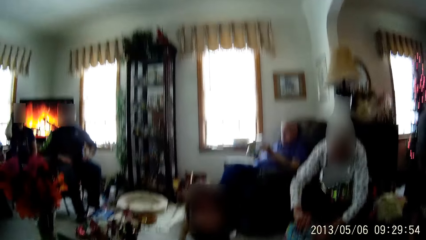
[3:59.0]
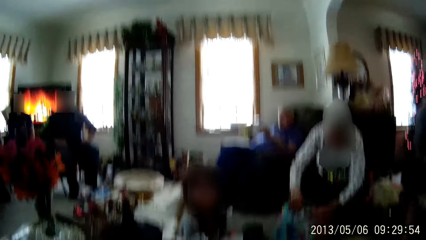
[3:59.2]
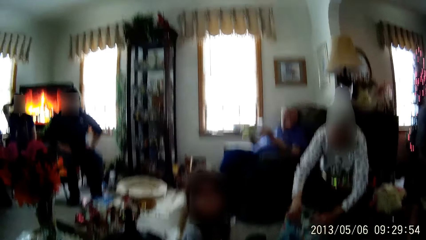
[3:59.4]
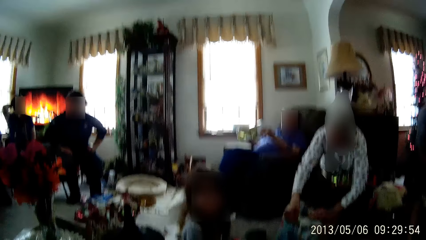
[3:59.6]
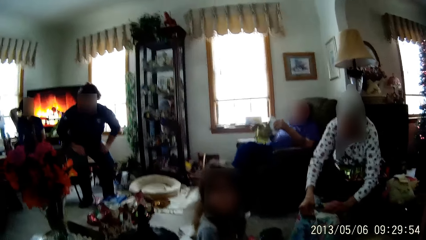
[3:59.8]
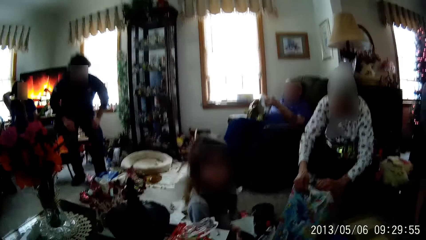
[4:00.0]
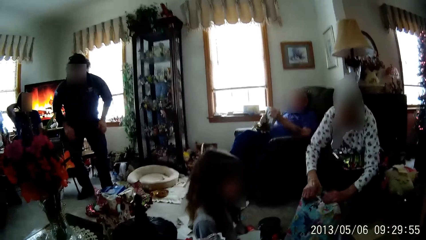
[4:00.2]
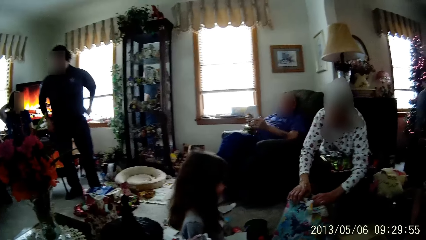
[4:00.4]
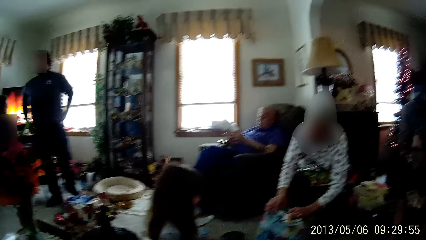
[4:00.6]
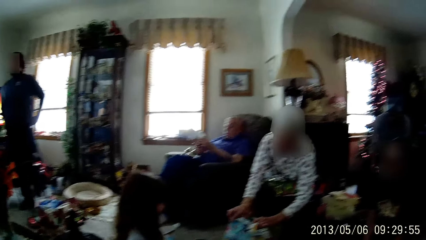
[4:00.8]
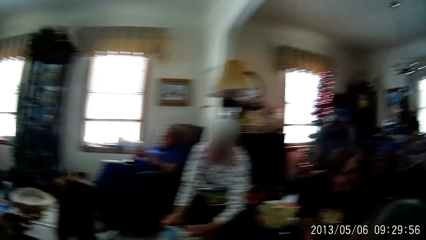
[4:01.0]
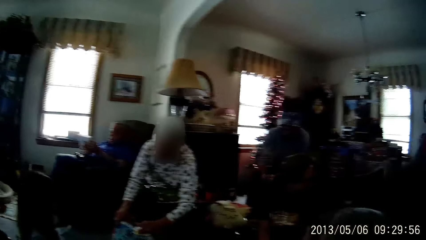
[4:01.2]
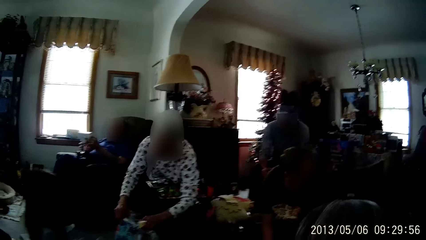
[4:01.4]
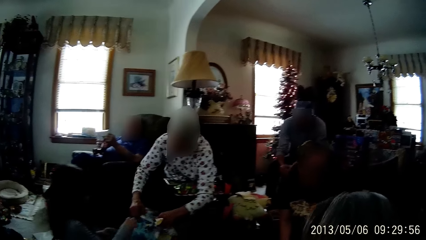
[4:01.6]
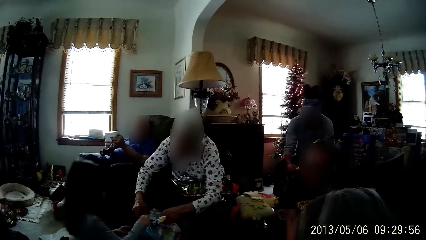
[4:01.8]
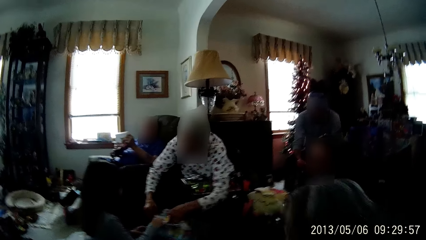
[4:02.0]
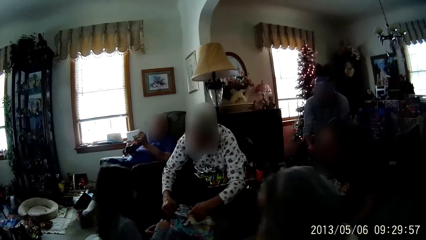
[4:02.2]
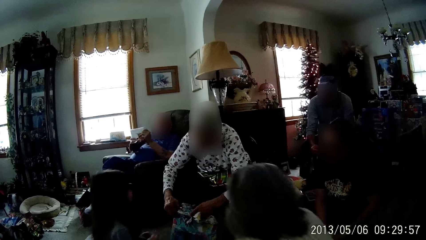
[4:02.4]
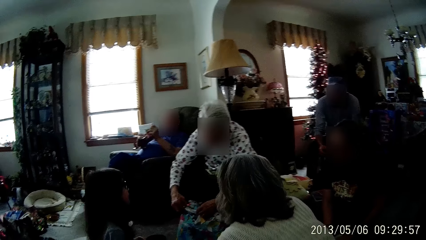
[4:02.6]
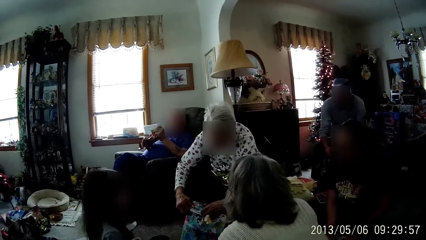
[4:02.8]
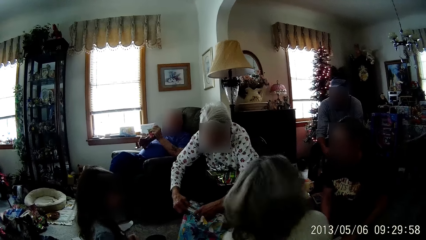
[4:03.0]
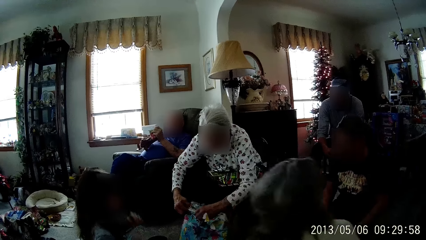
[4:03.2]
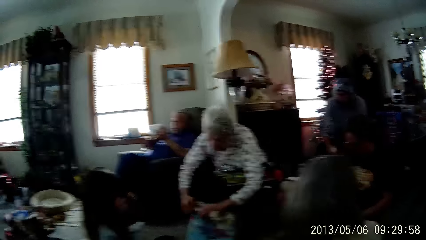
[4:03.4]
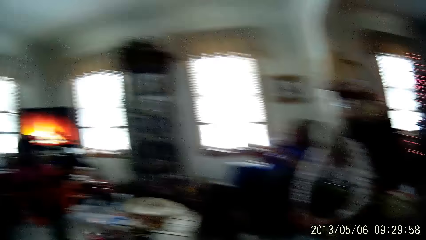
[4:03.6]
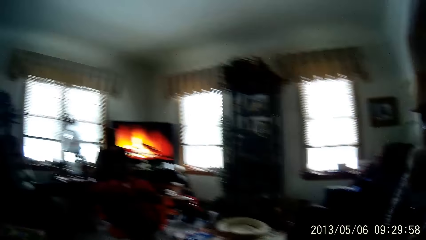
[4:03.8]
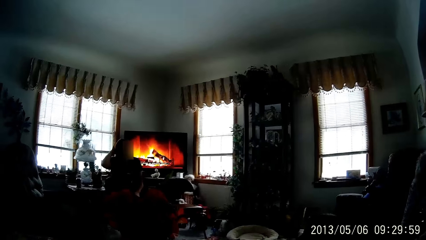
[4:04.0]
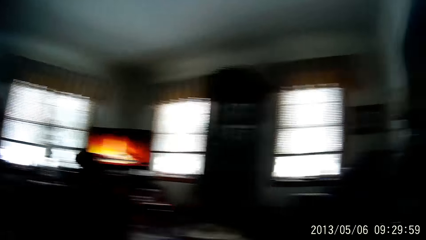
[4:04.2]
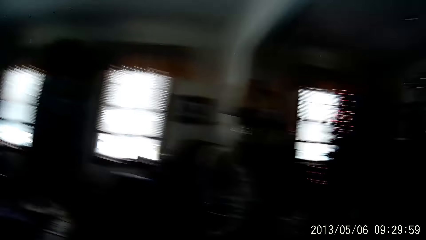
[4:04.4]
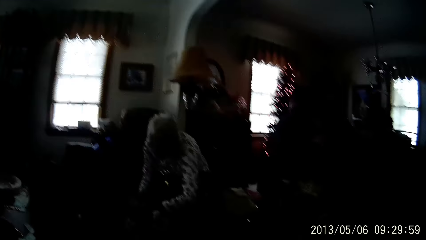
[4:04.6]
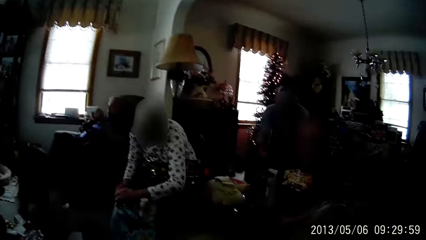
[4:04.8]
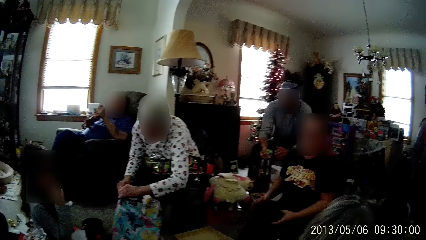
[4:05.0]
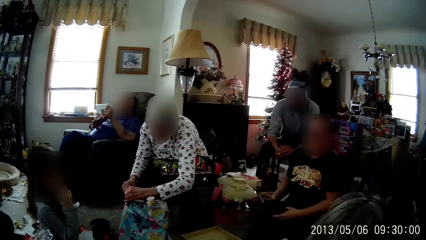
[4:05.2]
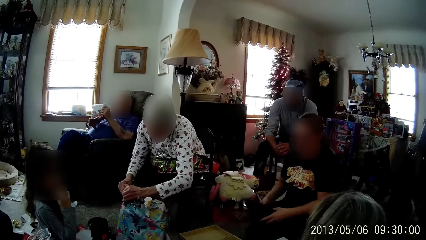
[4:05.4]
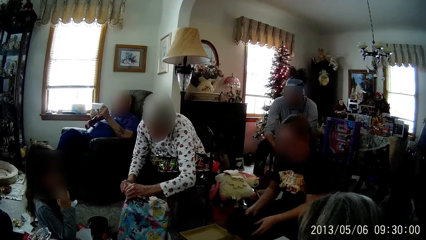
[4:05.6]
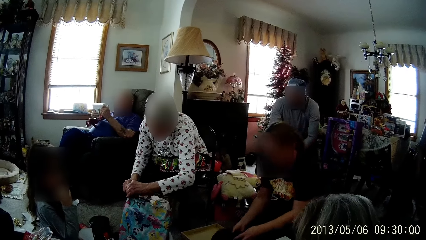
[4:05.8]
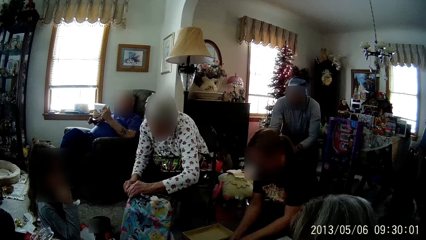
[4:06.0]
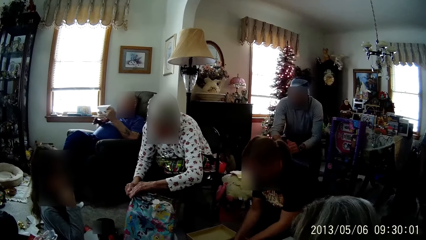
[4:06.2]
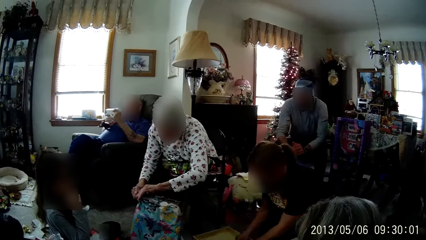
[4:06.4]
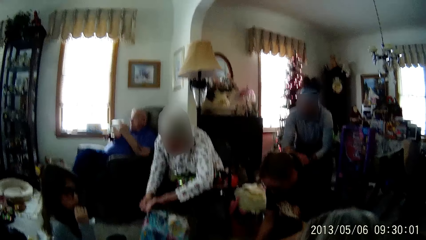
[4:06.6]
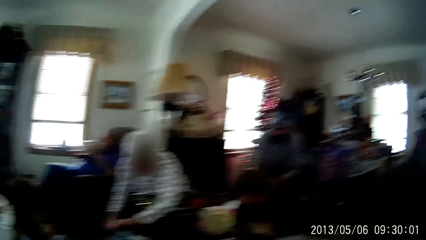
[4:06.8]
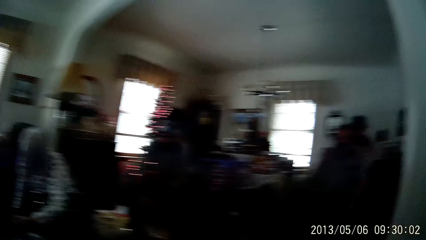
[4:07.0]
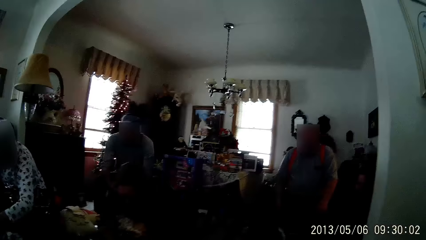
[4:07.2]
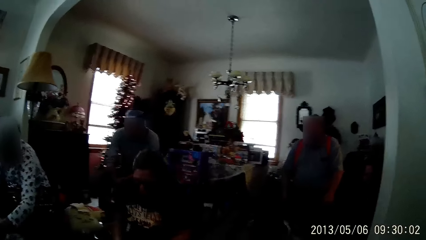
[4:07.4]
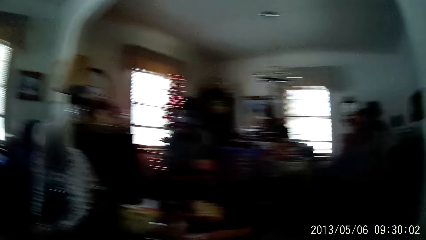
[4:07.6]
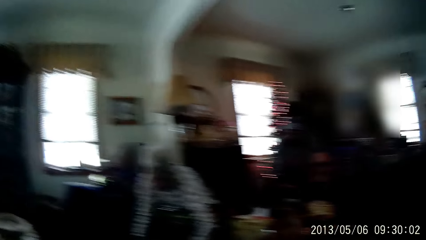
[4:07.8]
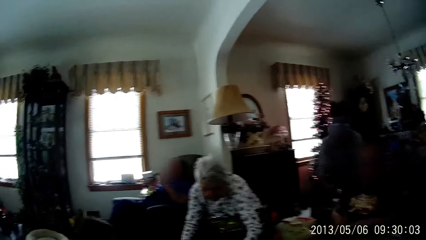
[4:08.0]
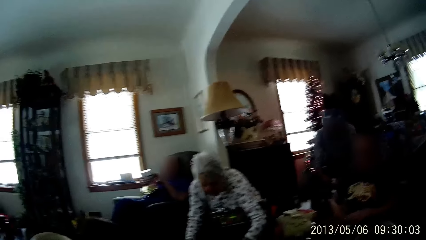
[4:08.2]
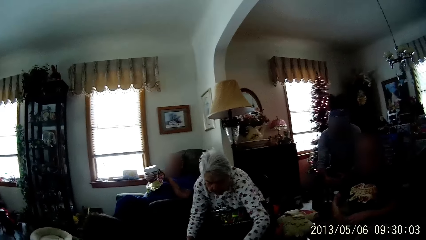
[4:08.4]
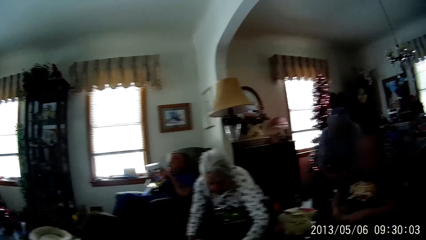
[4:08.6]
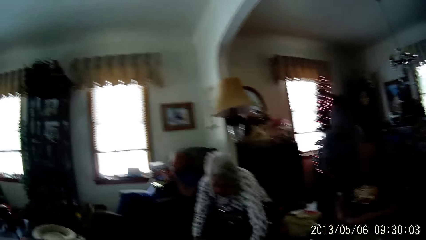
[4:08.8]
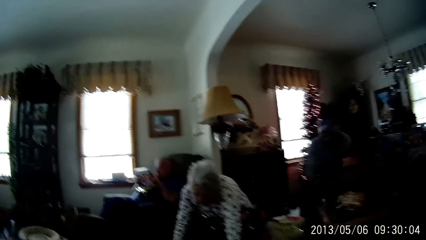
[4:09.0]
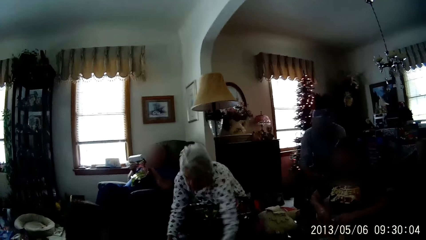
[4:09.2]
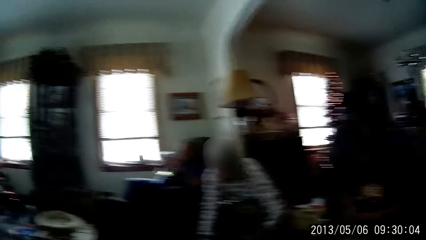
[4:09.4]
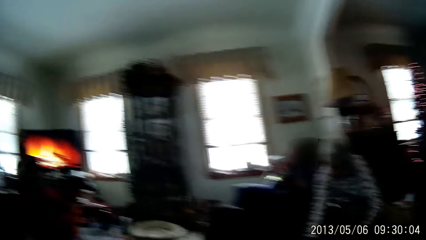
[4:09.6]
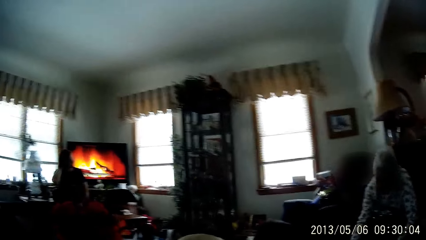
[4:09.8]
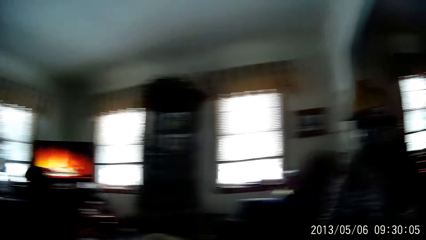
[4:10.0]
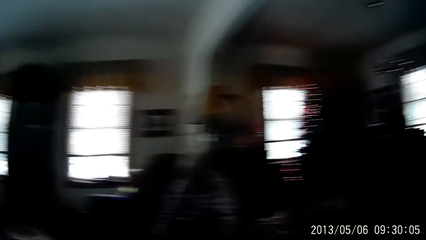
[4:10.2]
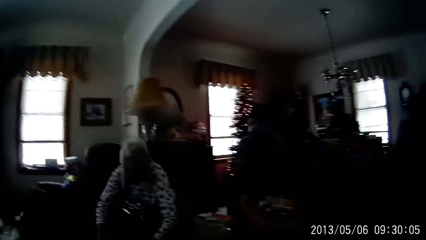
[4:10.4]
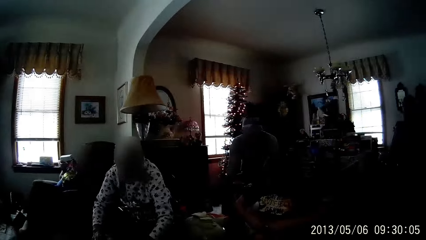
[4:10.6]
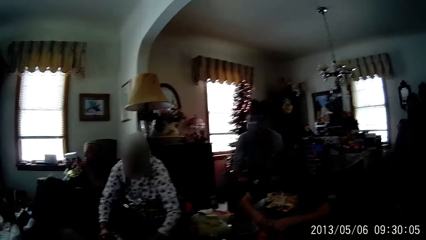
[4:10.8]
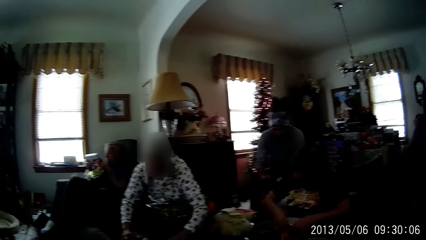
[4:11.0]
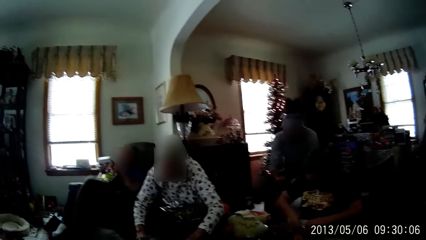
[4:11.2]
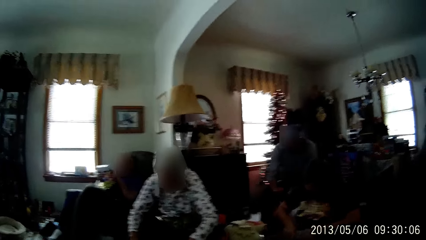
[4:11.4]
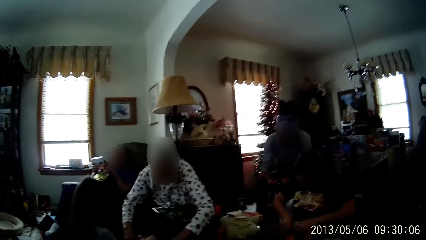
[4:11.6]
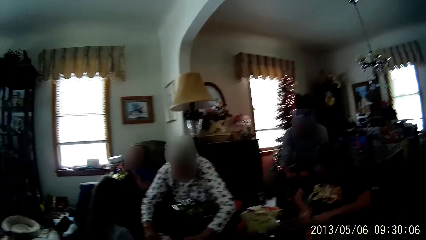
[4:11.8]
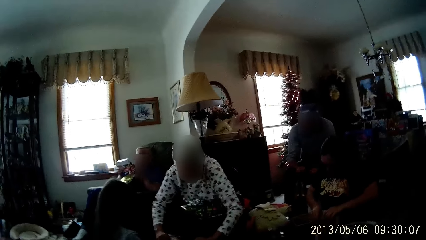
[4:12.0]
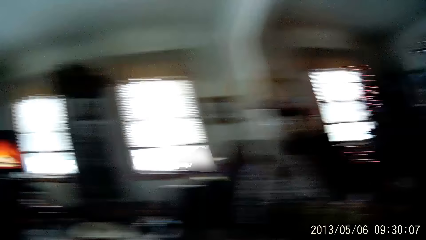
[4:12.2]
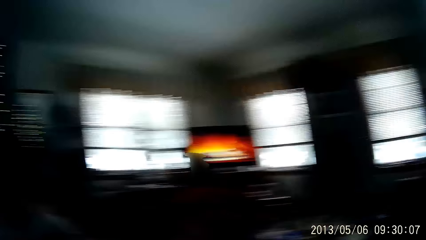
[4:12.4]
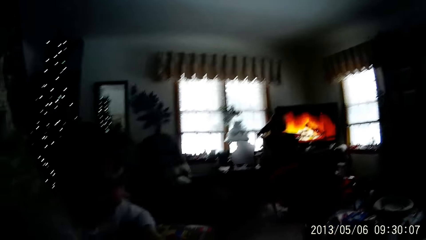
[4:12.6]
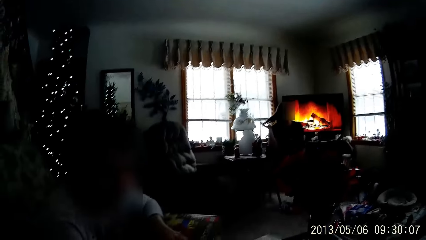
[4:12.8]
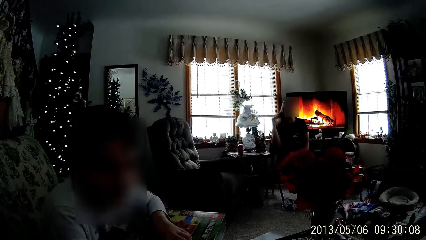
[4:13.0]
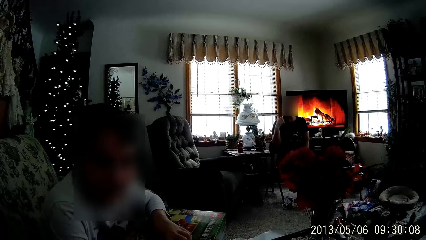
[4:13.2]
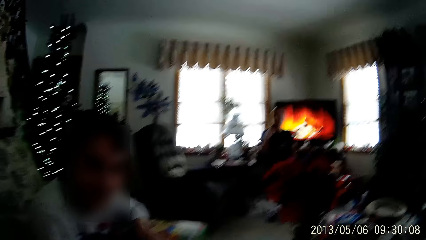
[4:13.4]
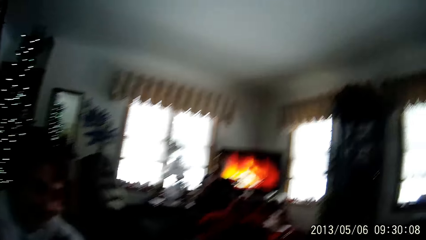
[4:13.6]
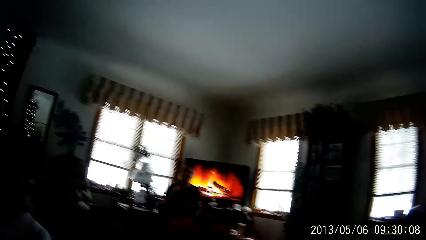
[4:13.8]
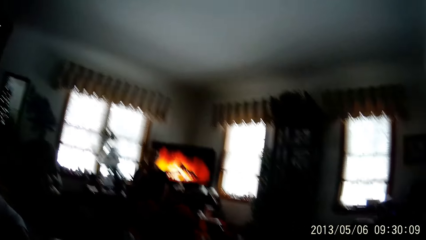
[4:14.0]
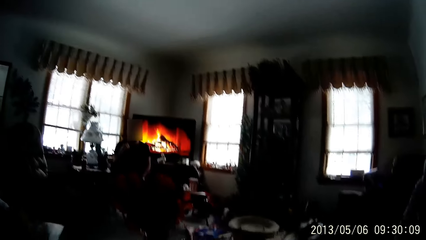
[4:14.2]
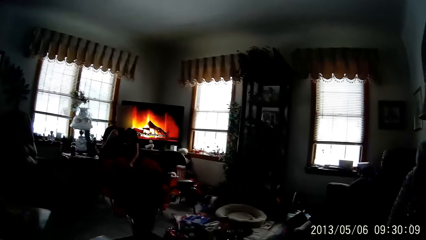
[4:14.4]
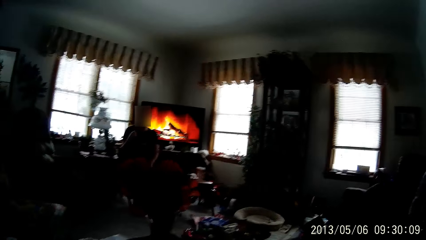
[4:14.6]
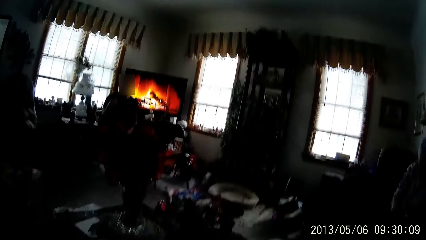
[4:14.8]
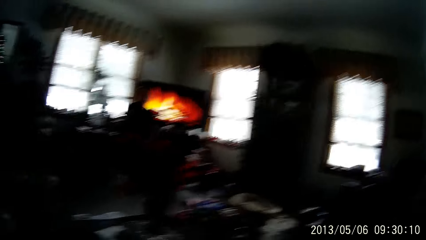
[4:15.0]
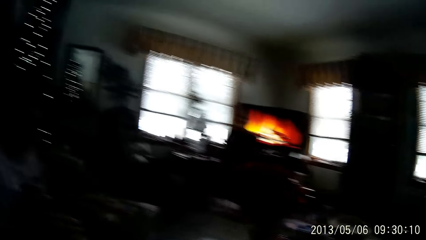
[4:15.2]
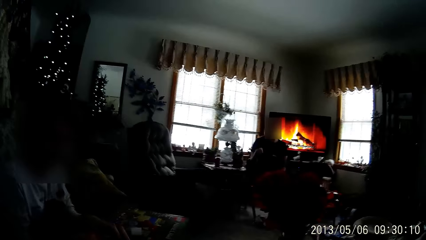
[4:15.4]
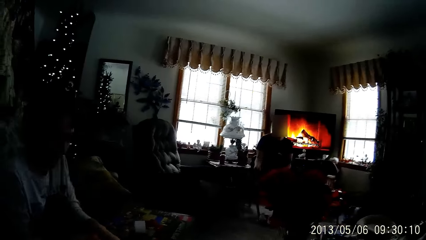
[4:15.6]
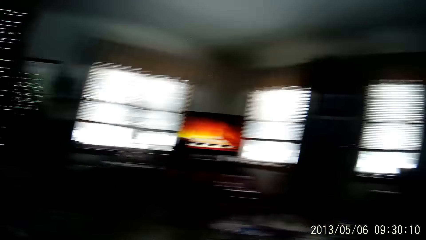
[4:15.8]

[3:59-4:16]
A woman places her right hand on her hair. A man stands from a chair. The camera wearer looks around in the room. Another woman places a piece of cloth on the floor with both hands. A person unwraps a box. The camera wearer looks around in the room.
